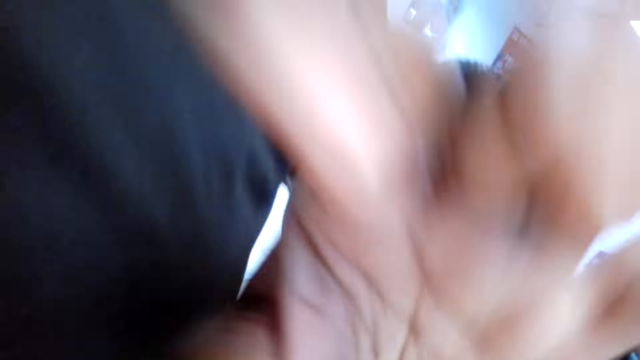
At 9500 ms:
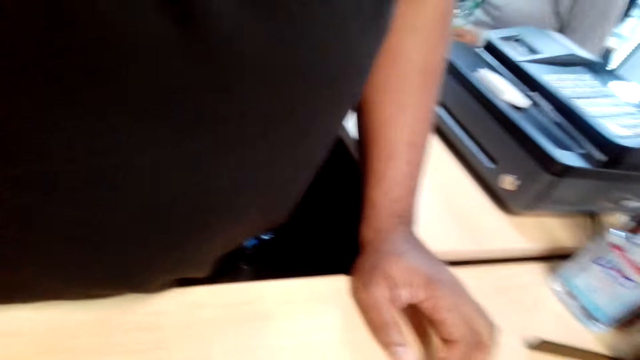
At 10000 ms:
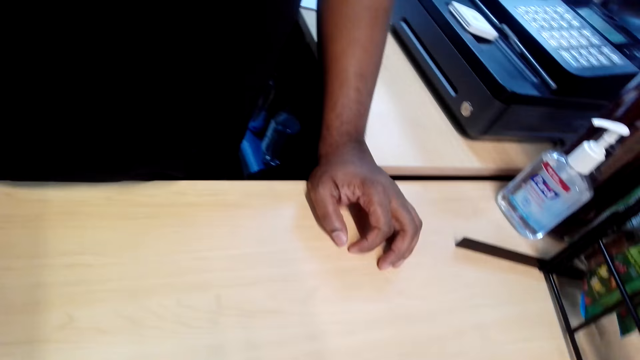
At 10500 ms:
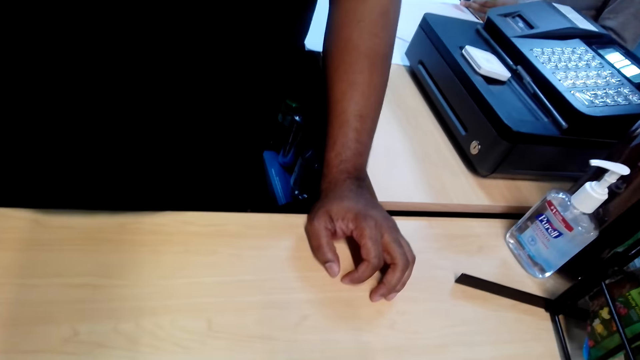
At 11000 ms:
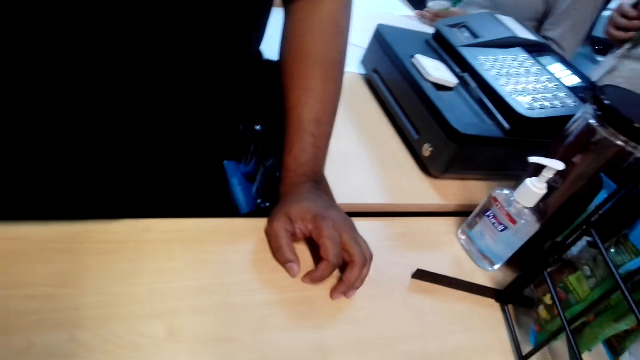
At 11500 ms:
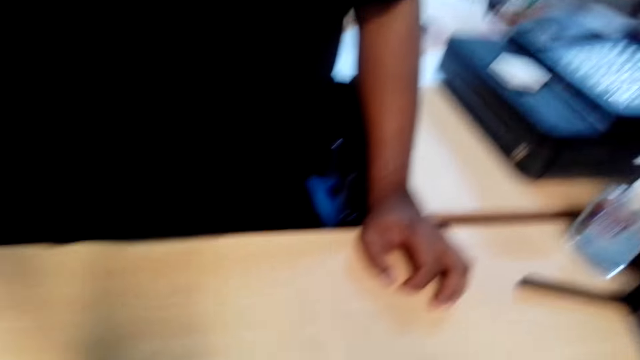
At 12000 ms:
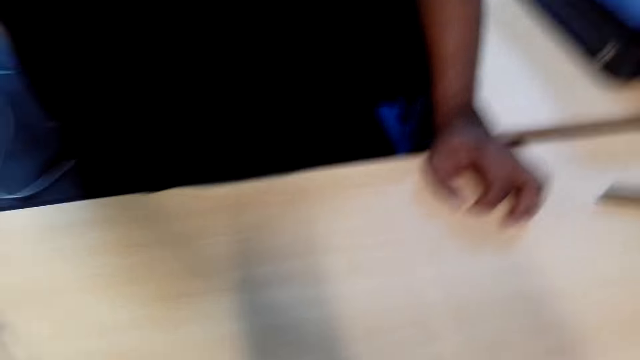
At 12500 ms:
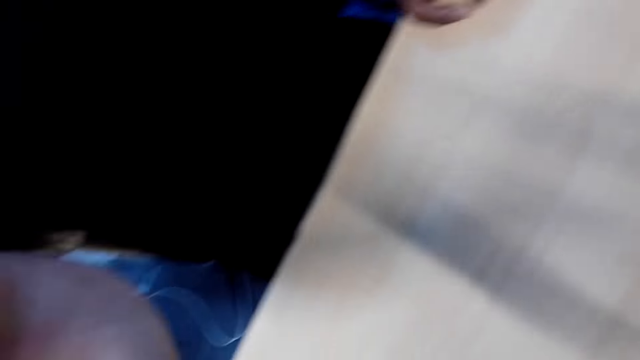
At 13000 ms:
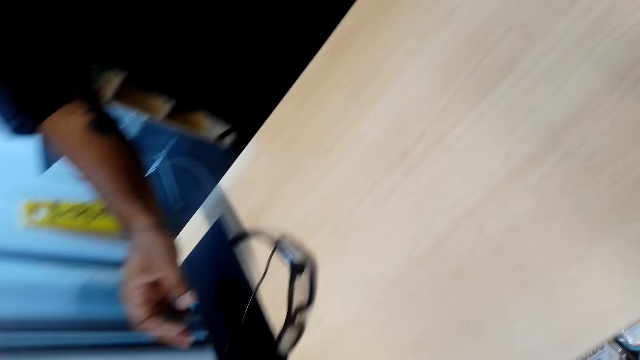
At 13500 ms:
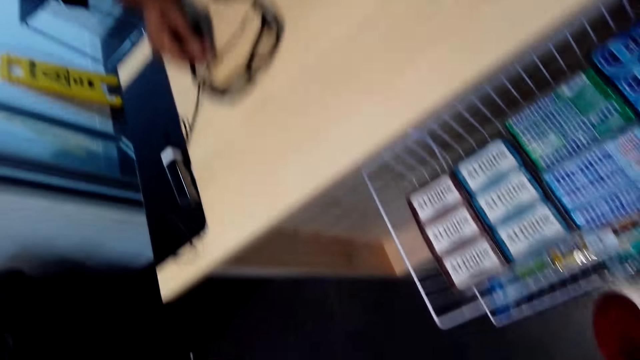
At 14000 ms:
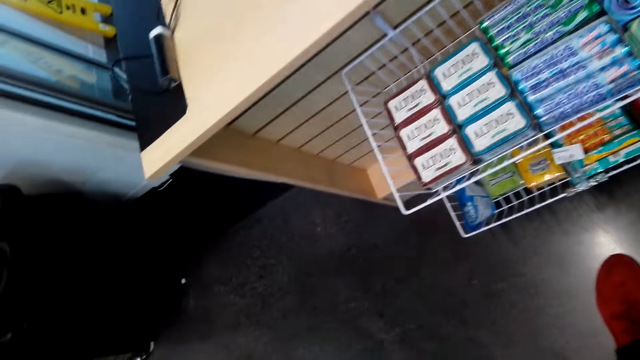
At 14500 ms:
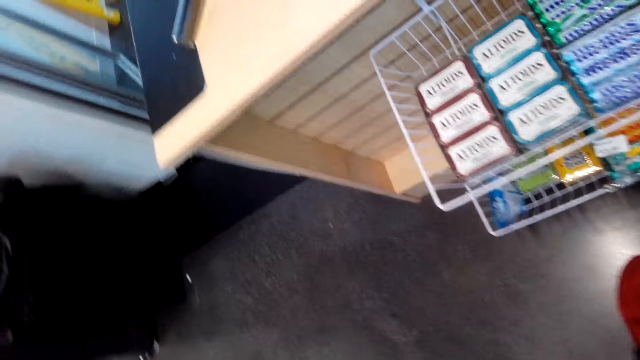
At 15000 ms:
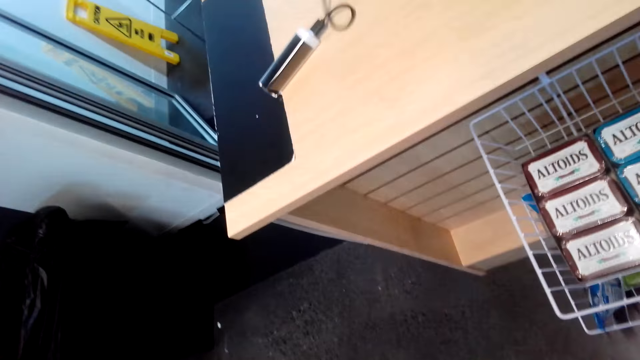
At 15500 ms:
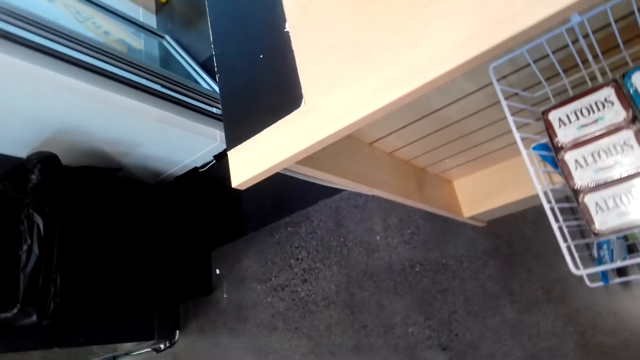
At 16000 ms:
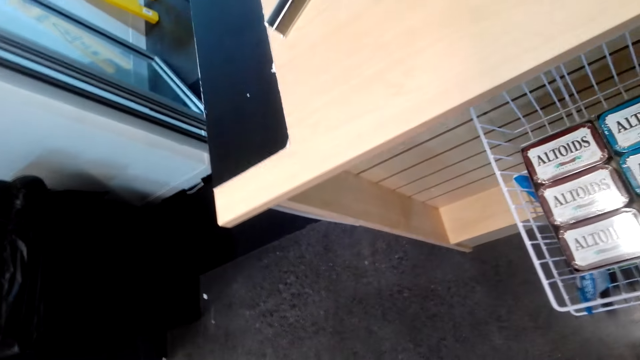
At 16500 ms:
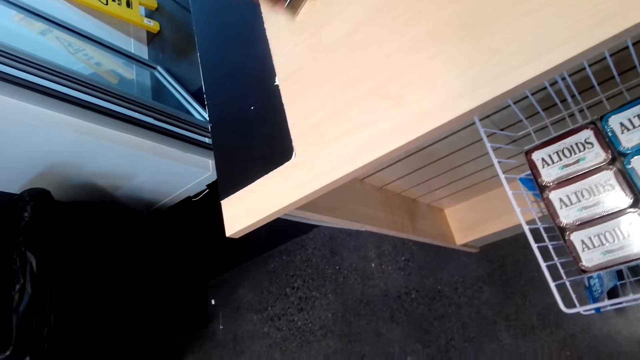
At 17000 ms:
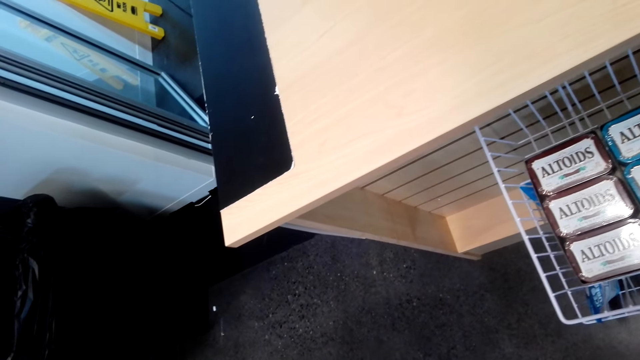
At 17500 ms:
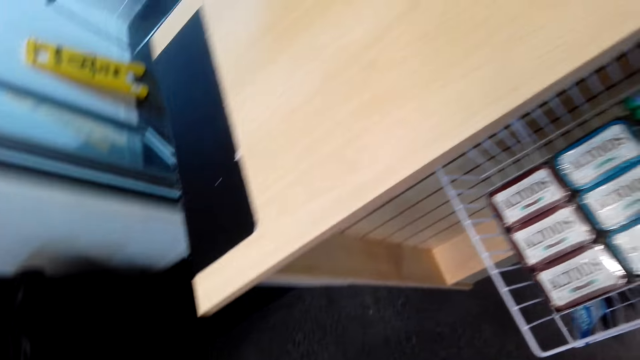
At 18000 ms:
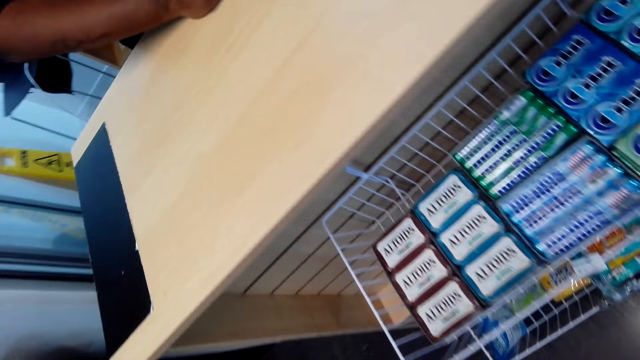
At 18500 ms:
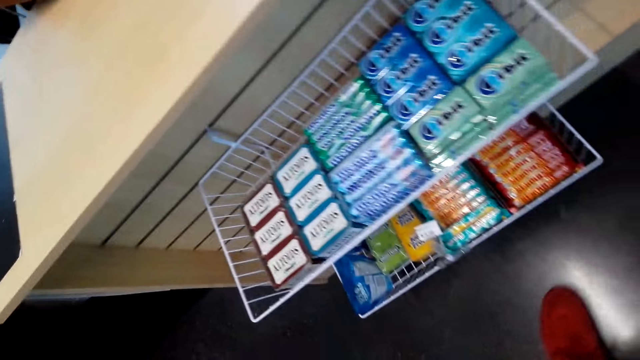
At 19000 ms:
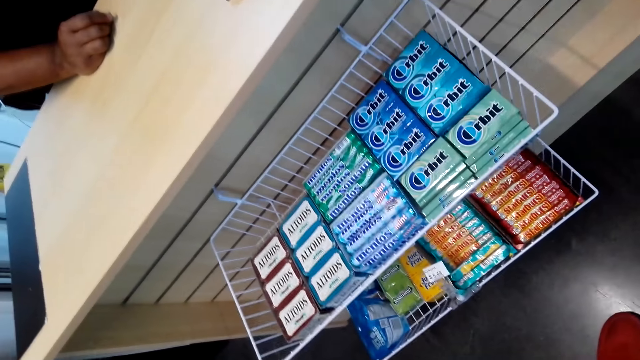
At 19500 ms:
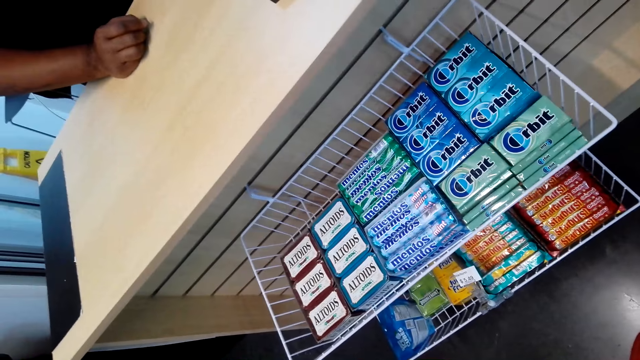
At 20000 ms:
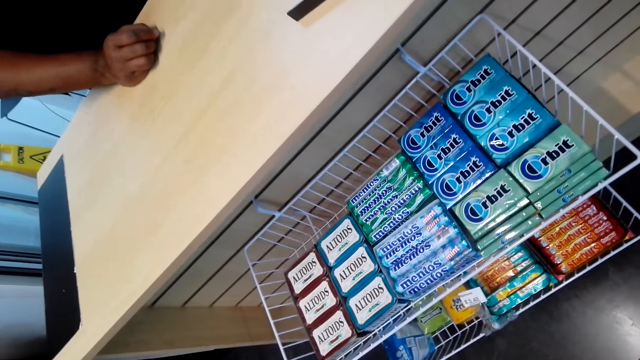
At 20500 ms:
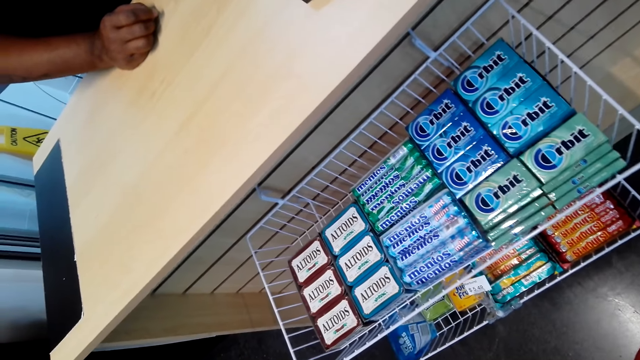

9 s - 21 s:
The camera wearer stares around the shop.

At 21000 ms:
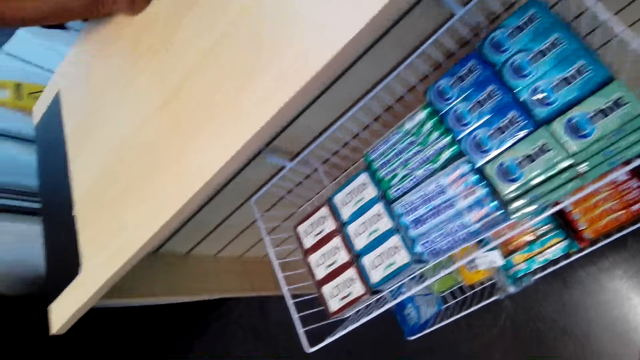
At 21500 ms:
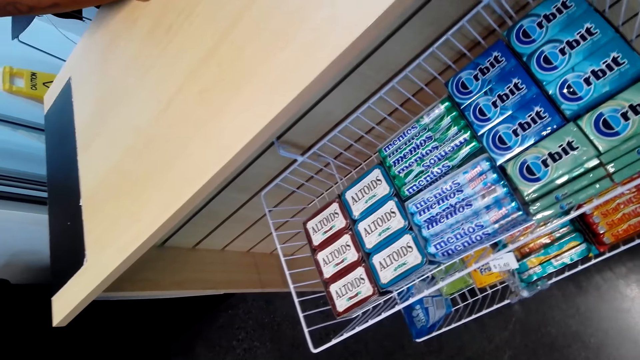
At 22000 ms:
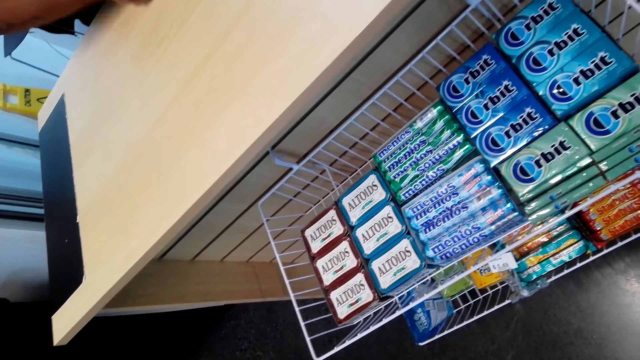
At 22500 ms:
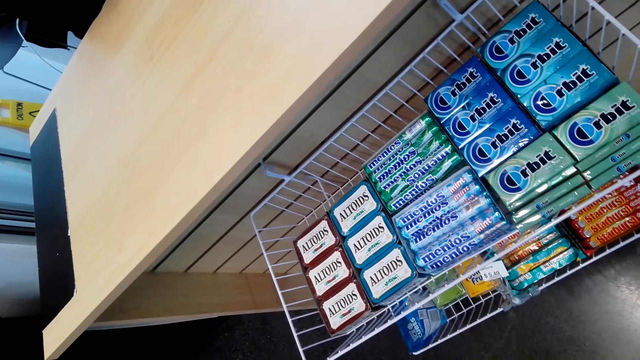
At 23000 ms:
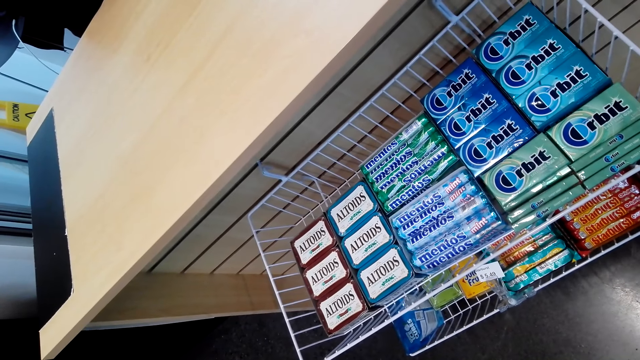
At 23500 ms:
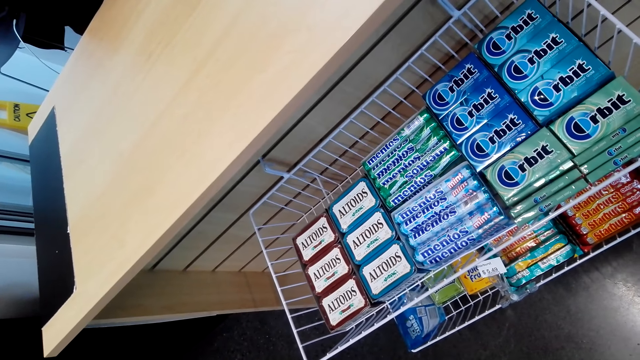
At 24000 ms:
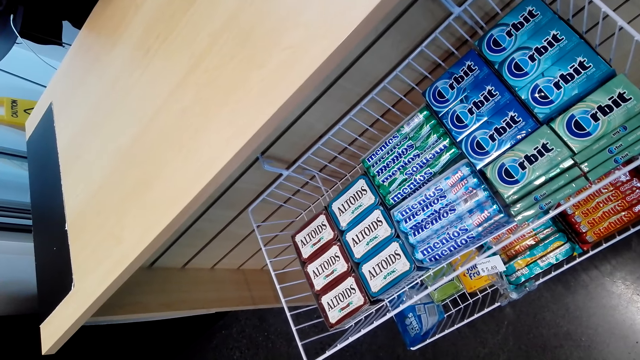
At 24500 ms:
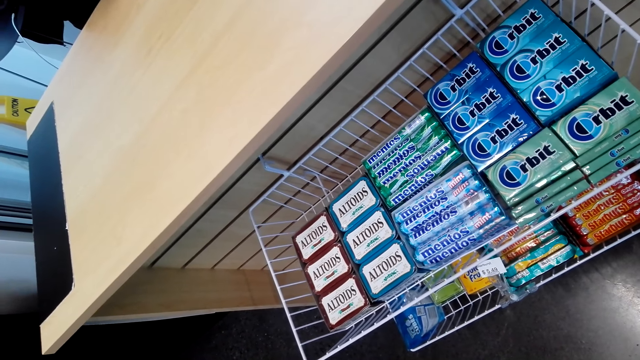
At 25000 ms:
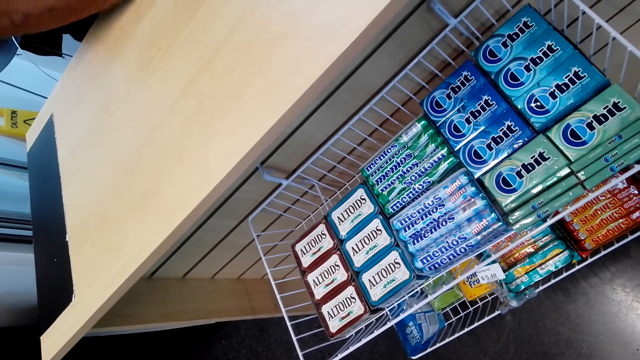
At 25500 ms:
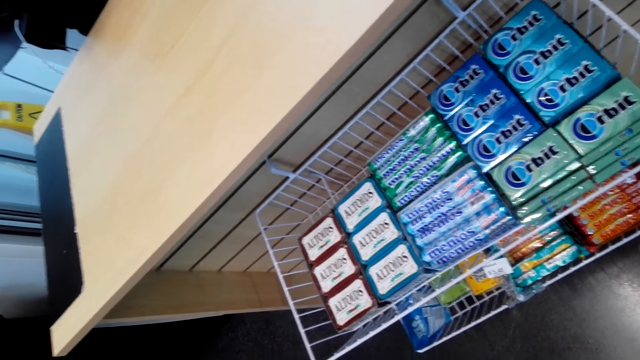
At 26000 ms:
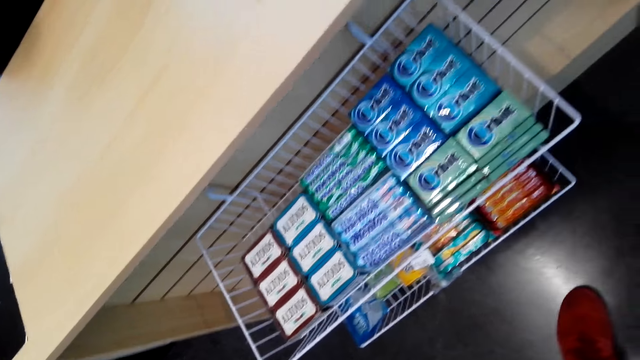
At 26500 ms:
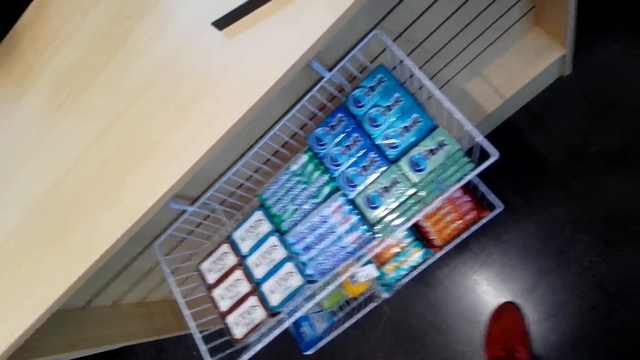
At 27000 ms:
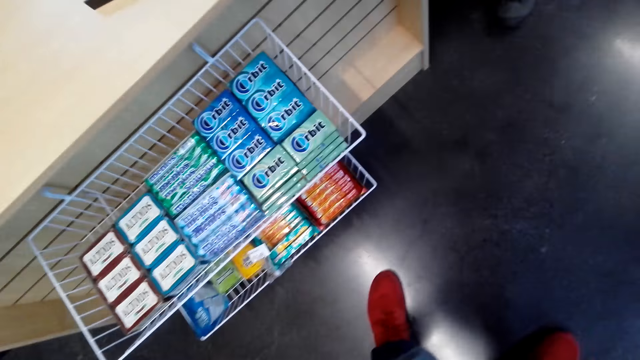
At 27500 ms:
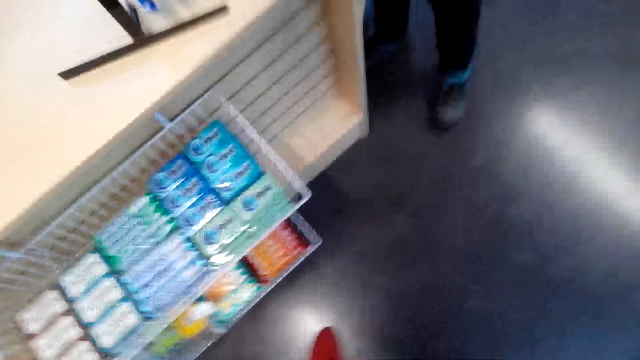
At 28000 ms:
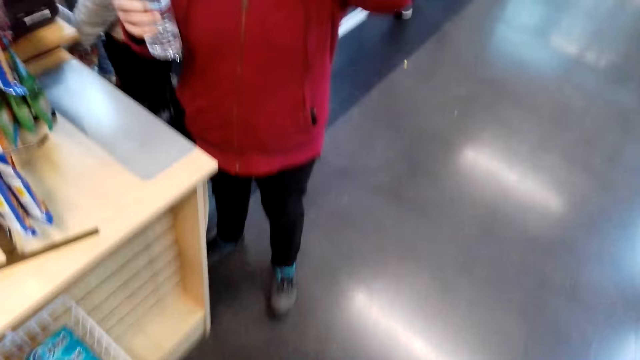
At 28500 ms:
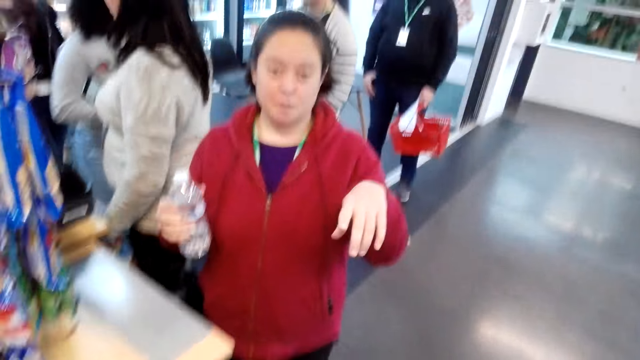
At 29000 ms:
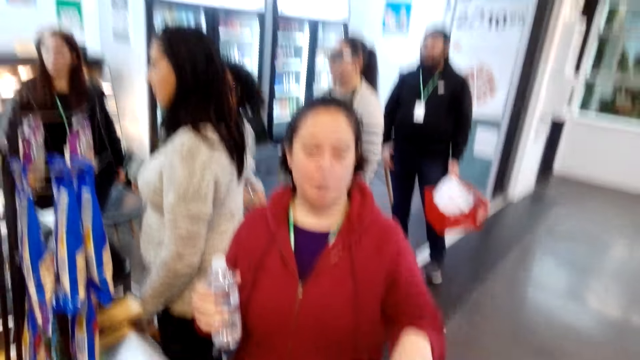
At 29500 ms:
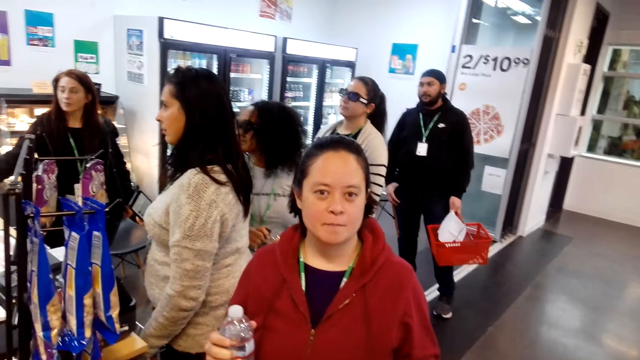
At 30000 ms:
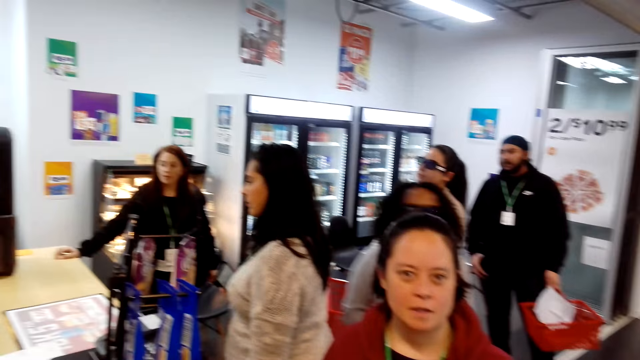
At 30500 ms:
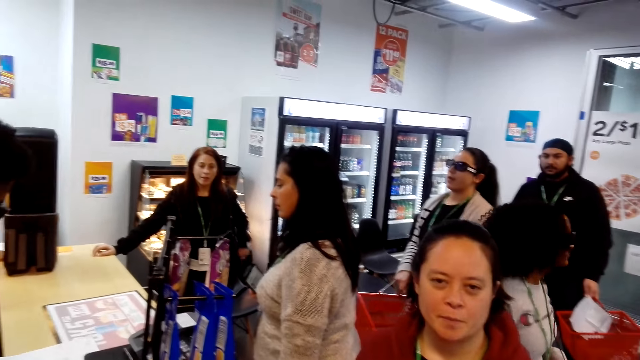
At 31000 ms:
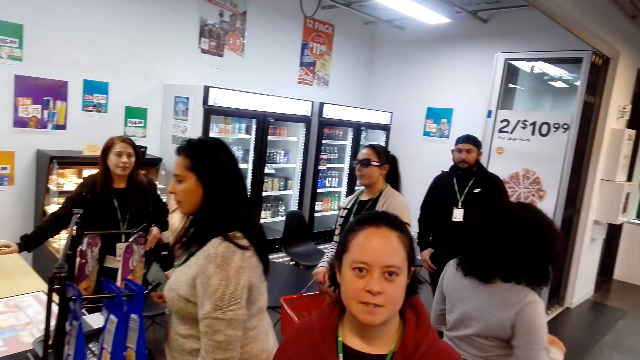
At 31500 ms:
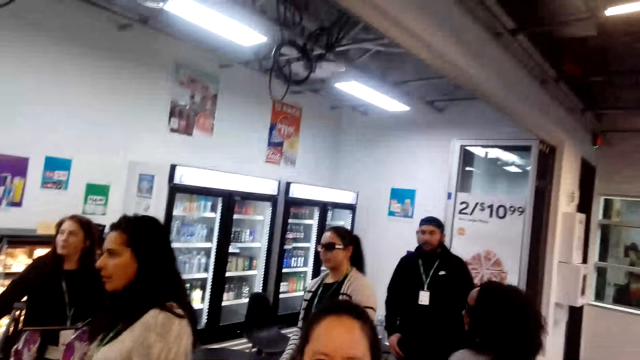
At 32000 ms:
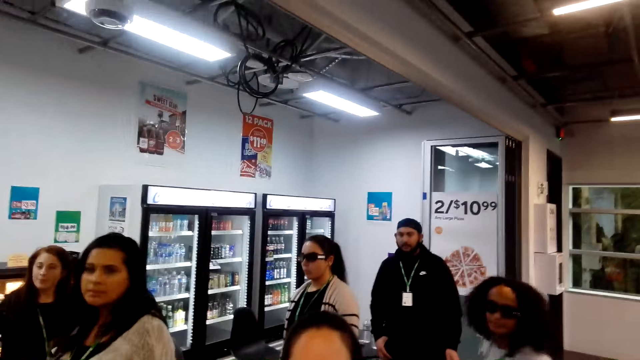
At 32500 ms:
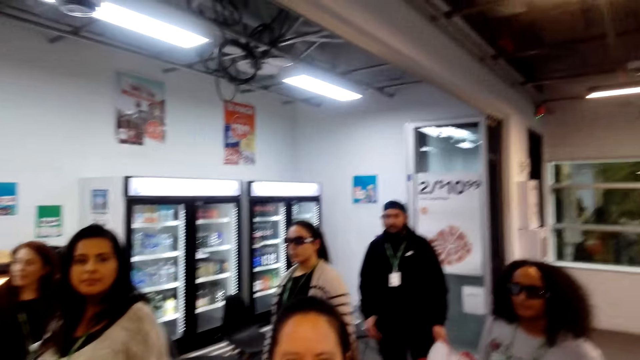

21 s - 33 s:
A woman talks to the camera wearer. The camera wearer talks to the woman. They stare at the woman.
